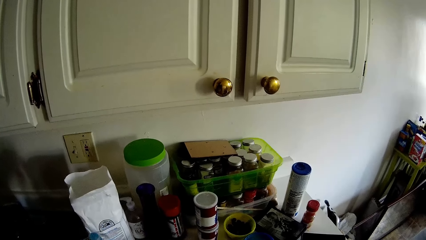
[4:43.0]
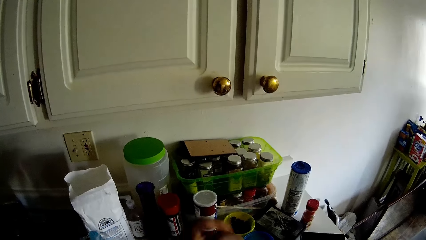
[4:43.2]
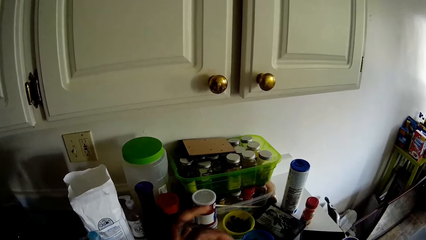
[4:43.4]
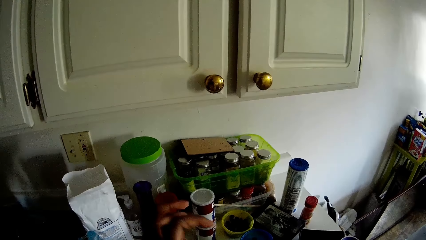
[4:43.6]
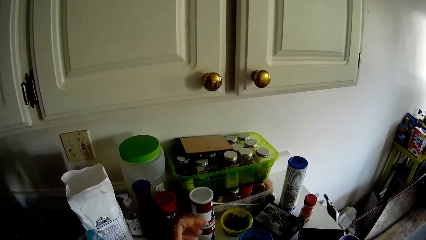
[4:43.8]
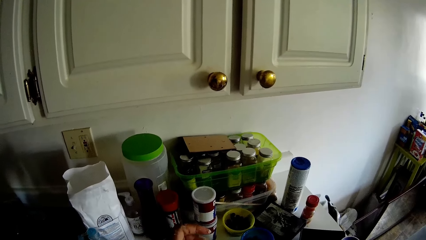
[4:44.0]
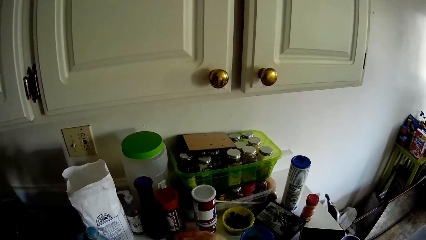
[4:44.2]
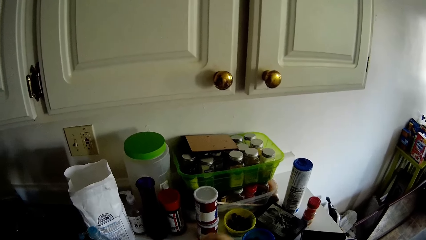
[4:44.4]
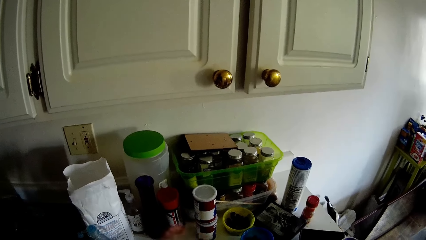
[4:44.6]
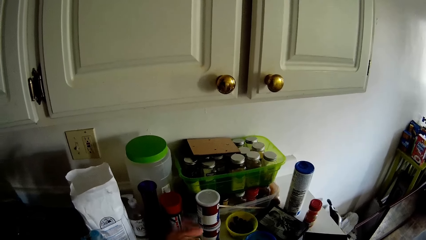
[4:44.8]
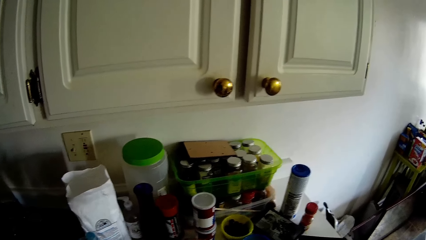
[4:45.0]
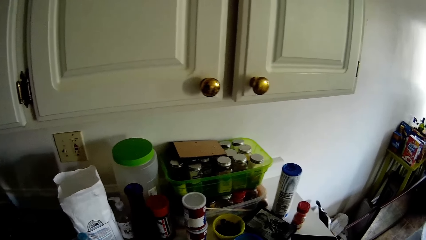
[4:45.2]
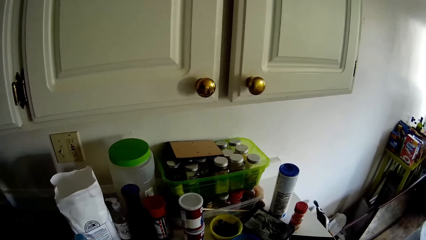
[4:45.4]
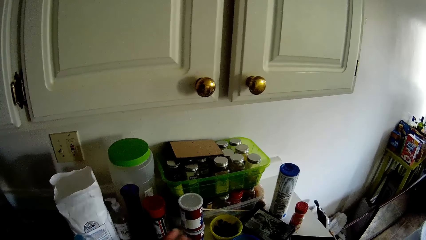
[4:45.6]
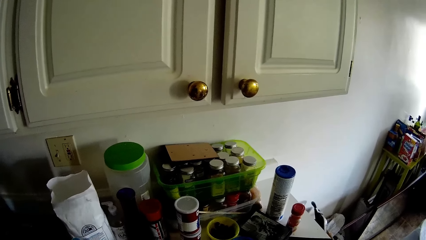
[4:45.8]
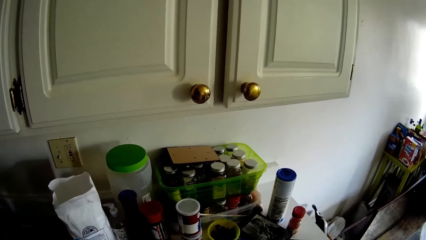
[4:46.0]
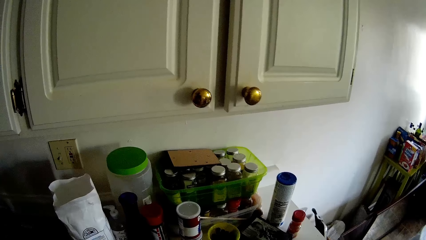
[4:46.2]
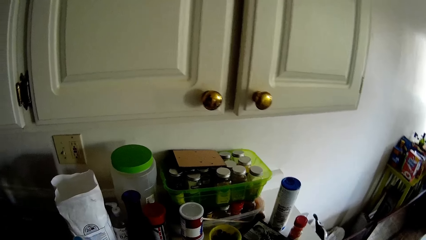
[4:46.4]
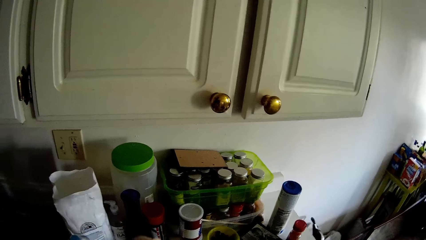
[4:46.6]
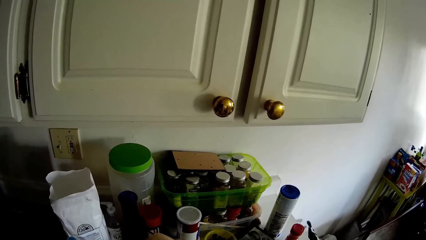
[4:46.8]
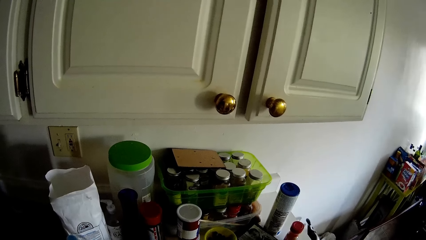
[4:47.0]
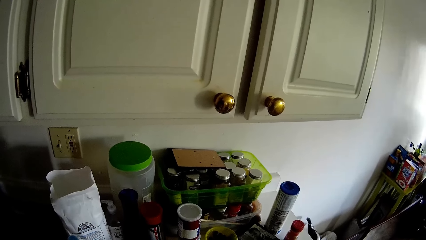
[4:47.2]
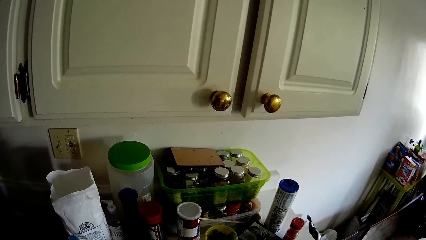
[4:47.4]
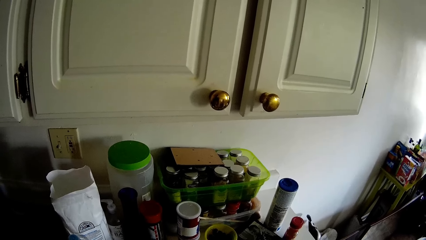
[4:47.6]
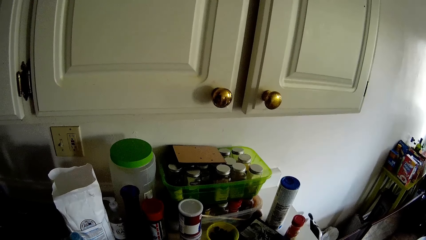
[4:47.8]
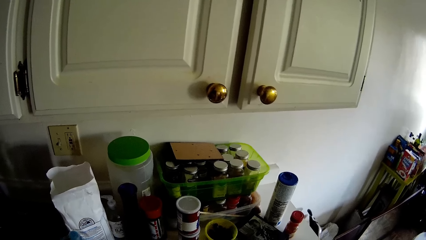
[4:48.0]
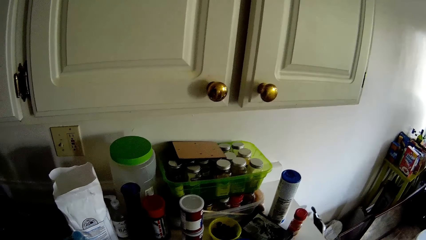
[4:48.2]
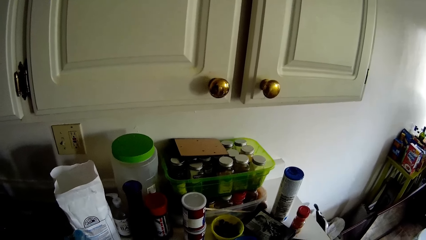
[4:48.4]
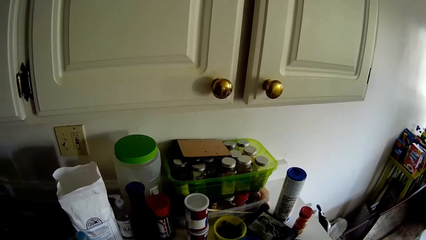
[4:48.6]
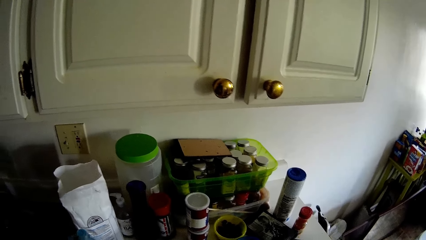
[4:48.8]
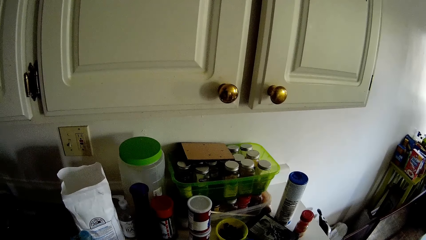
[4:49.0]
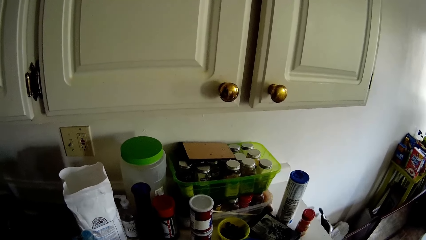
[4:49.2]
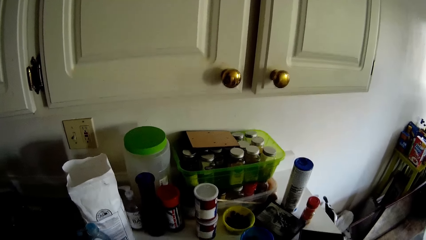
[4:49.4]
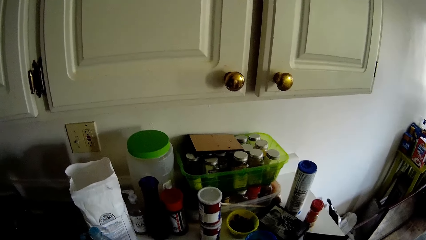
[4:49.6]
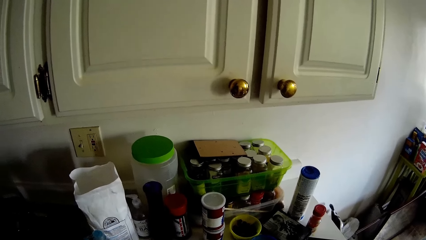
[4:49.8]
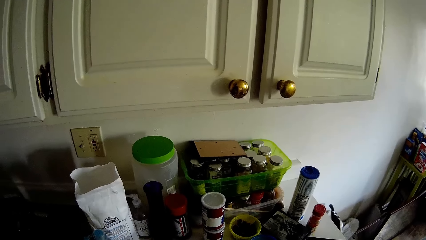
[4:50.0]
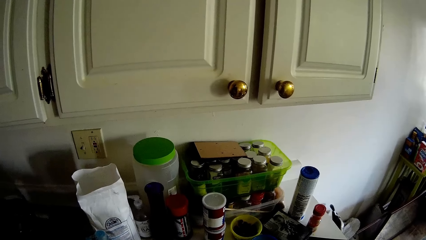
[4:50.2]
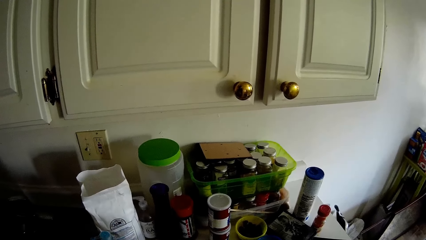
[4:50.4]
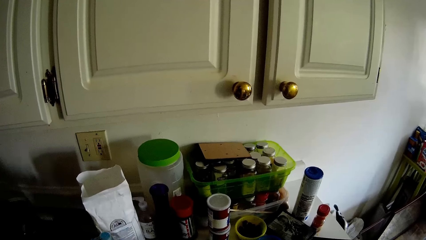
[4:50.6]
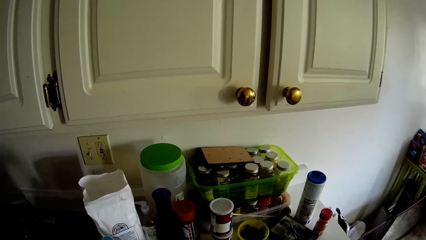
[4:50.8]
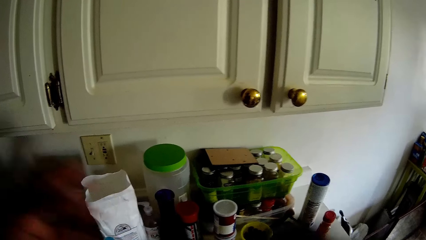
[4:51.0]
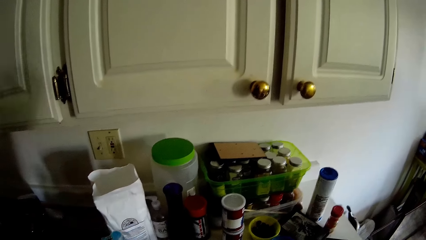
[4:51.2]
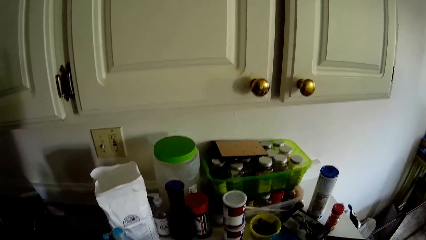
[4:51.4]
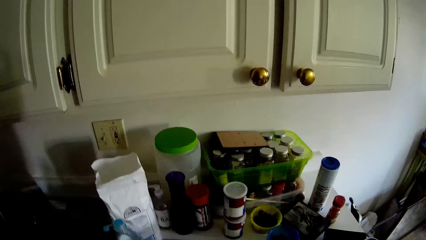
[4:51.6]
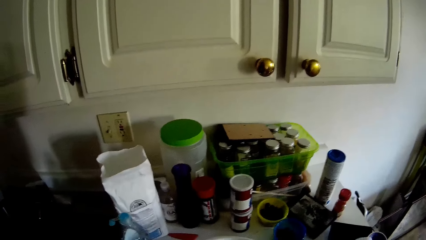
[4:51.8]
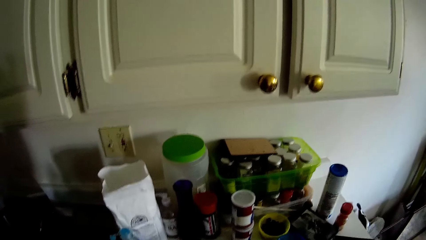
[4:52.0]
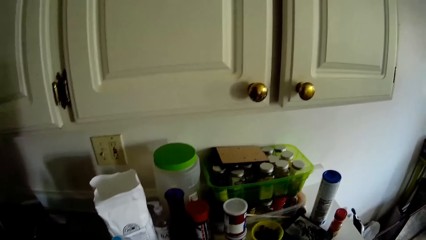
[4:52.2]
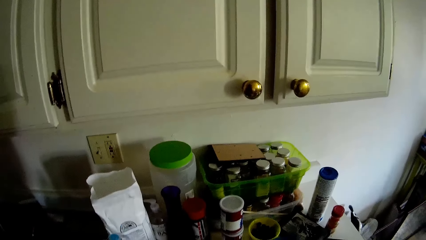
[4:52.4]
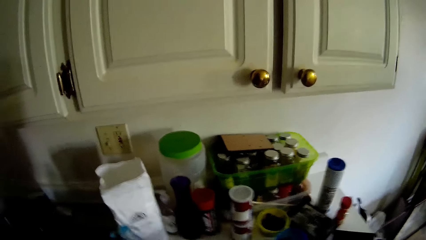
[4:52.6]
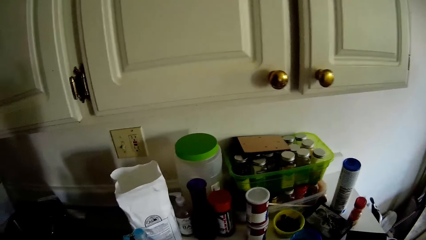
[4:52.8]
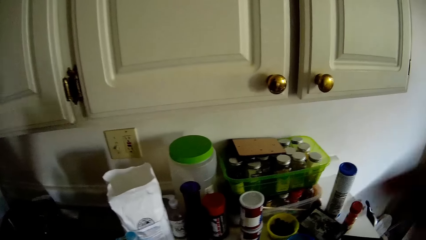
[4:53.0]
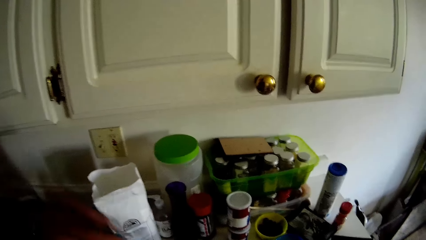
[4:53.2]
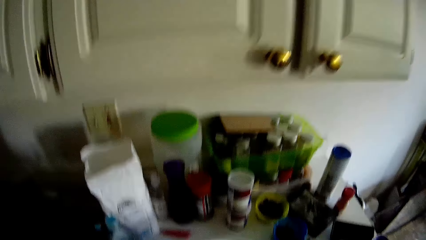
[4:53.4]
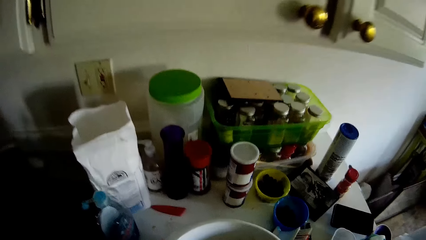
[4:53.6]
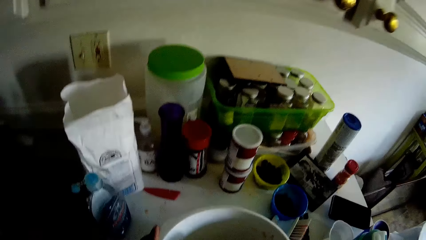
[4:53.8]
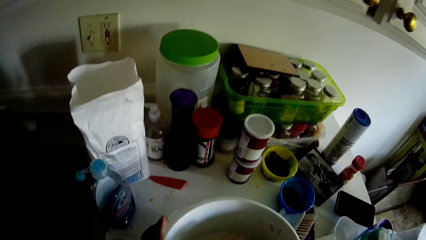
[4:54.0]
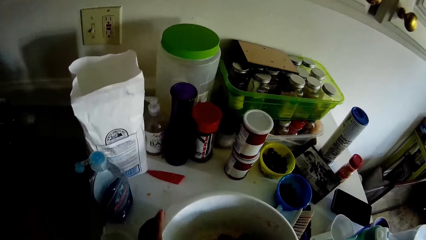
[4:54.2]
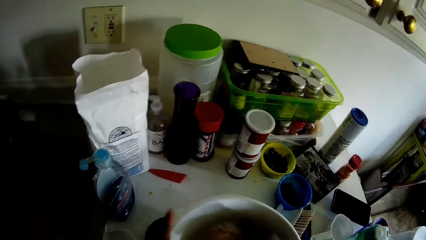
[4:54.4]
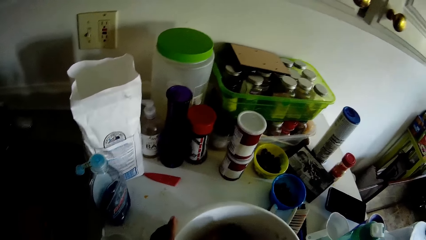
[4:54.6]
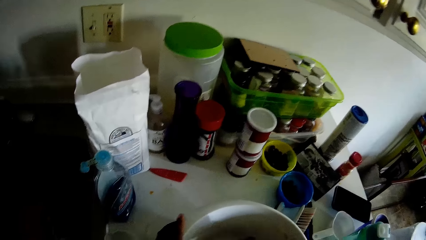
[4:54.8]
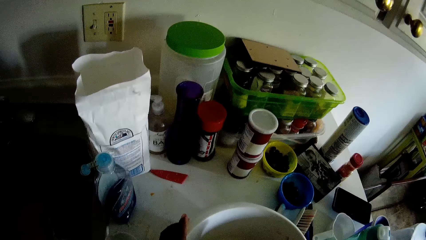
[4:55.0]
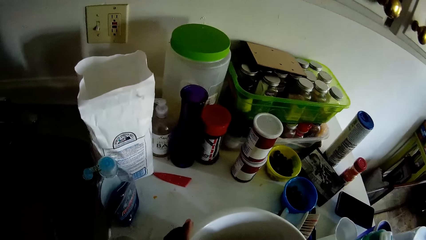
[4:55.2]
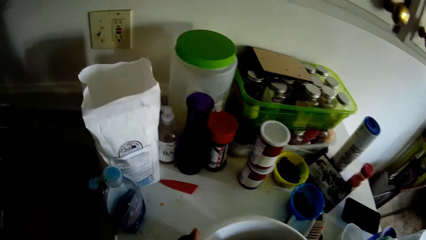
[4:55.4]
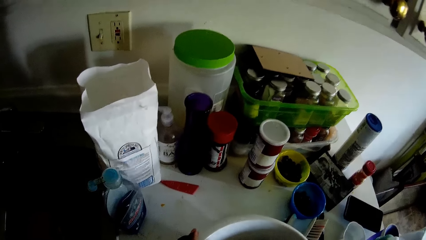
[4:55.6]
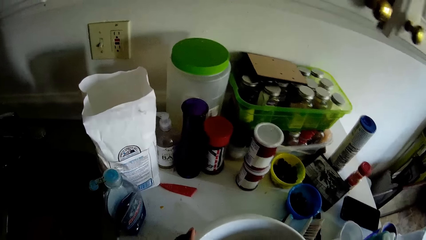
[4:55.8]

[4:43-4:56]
The camera wearer adjusts the camera.

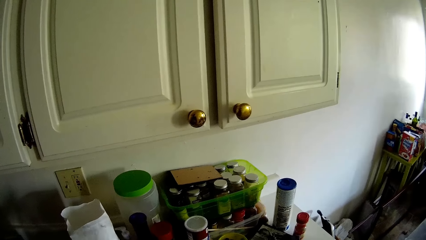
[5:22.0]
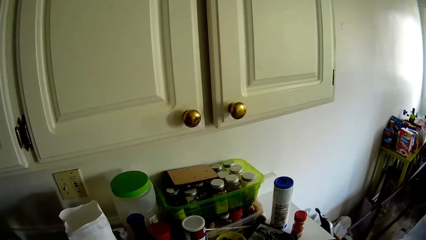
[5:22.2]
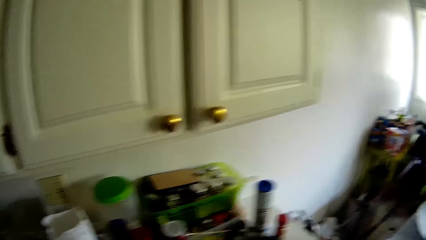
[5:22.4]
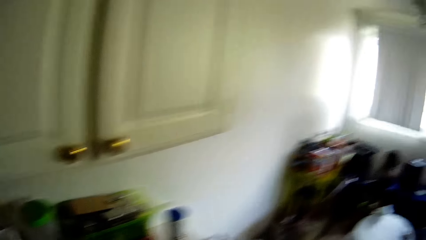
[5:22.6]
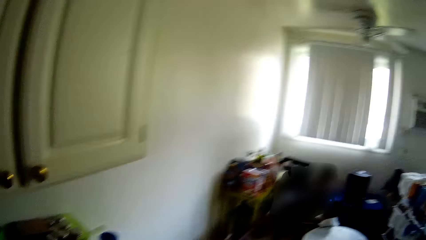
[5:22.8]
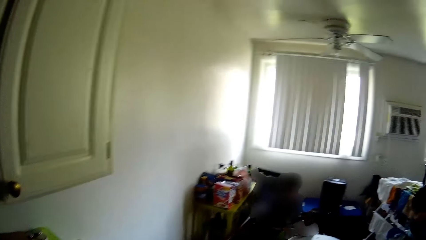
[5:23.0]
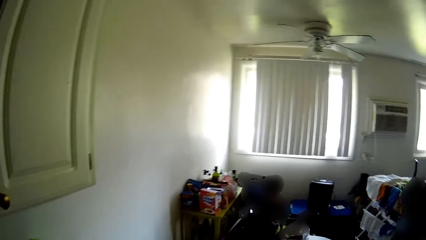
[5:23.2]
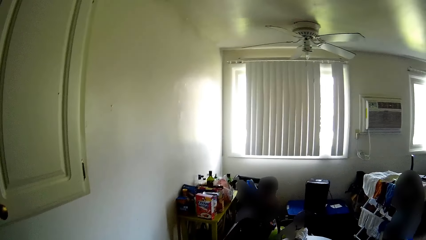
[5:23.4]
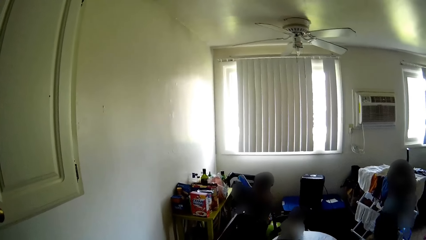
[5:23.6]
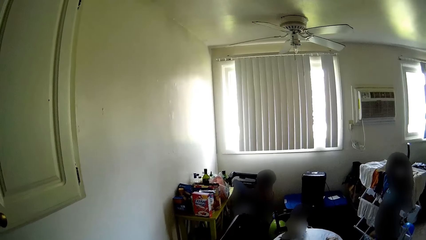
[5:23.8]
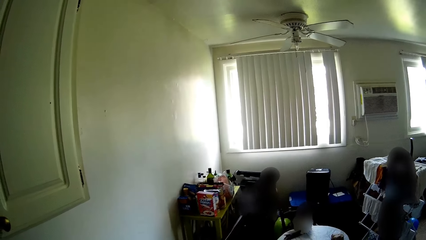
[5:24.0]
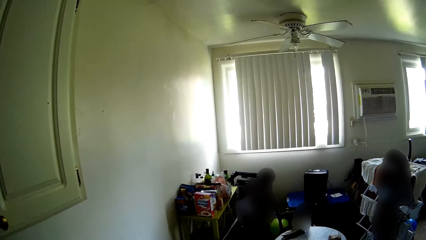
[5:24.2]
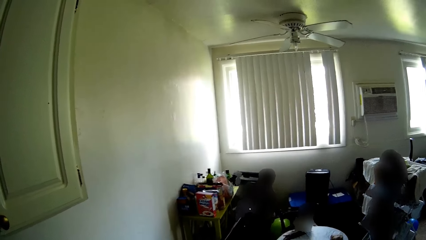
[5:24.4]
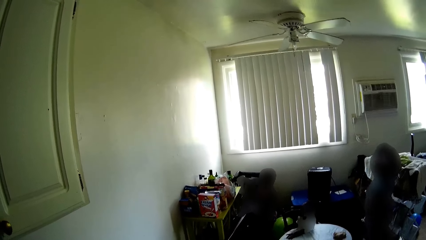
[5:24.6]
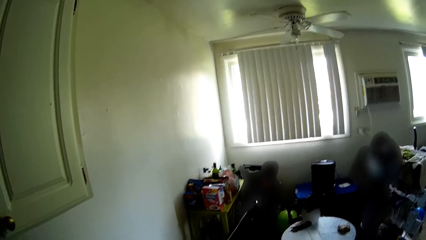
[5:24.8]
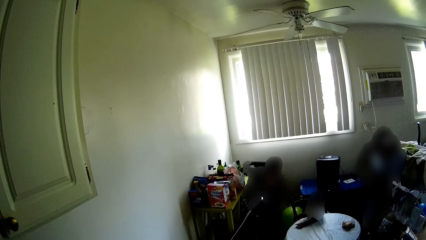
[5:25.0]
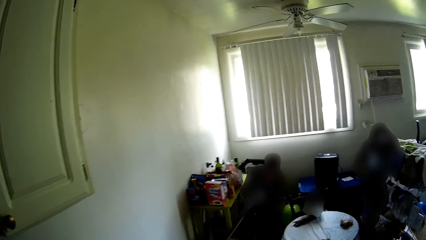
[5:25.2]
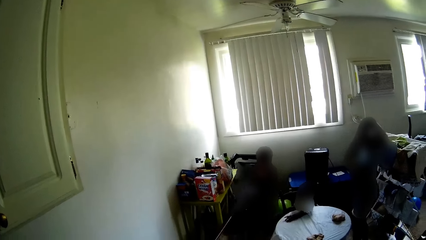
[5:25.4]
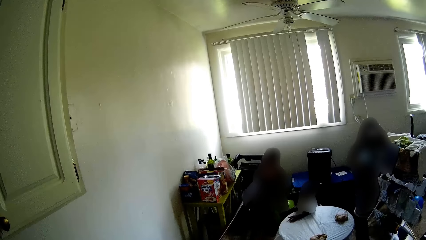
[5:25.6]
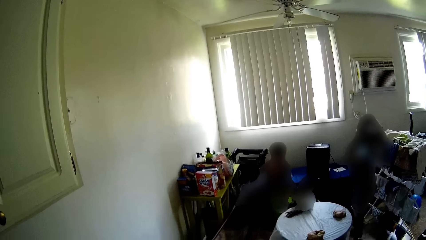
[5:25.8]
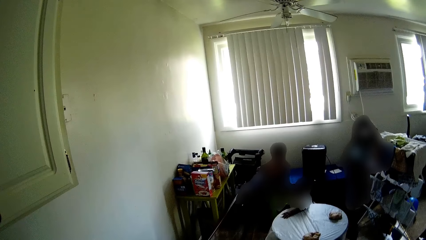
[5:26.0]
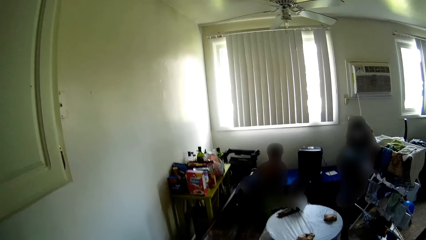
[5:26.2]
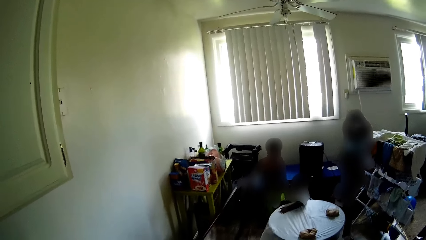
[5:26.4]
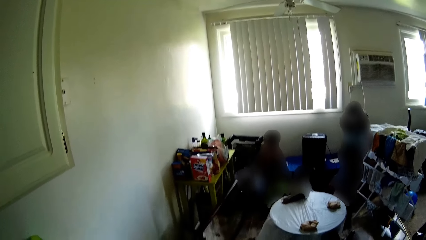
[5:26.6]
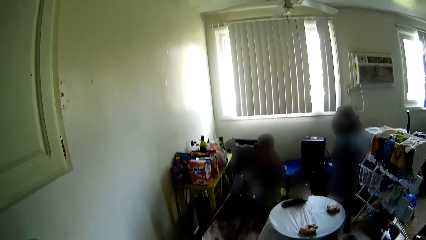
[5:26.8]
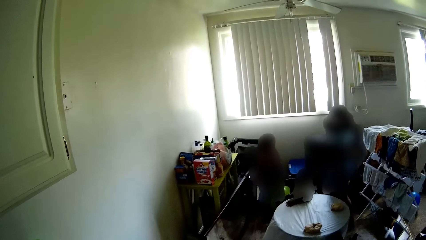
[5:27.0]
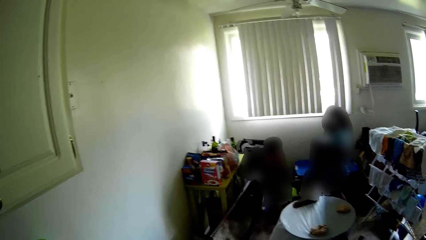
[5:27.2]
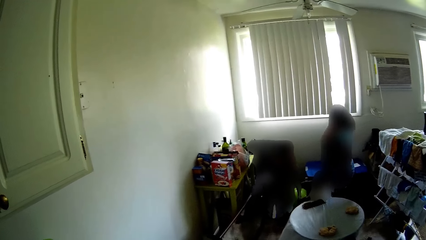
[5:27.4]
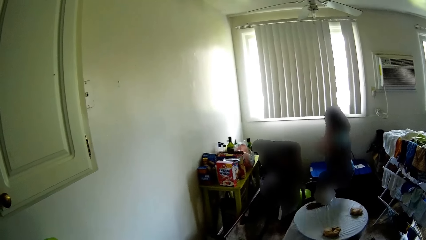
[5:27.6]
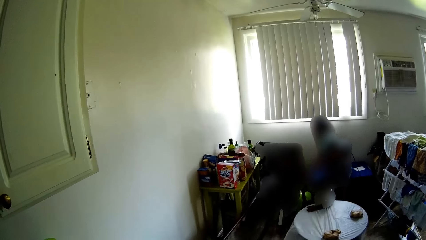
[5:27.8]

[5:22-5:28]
The camera wearer looks around. They converse with a baby and a girl.
